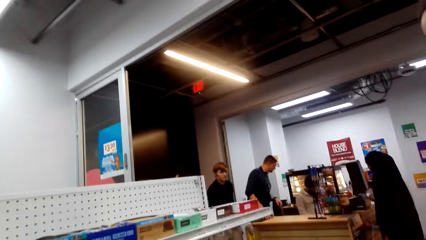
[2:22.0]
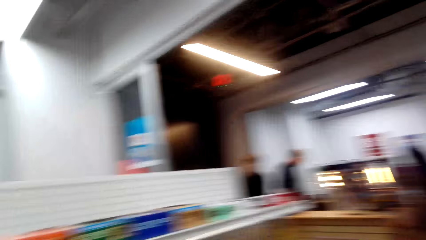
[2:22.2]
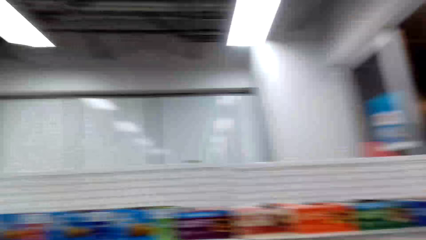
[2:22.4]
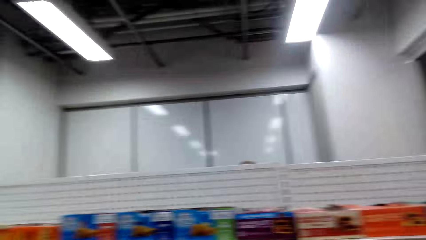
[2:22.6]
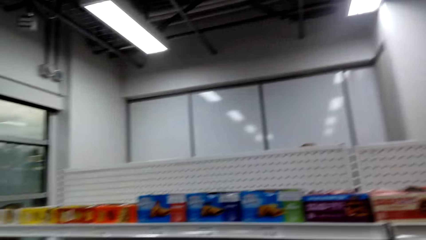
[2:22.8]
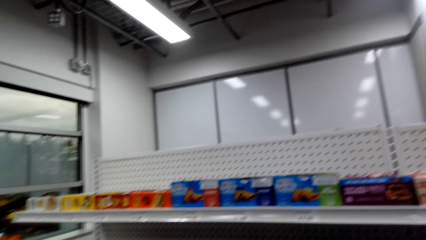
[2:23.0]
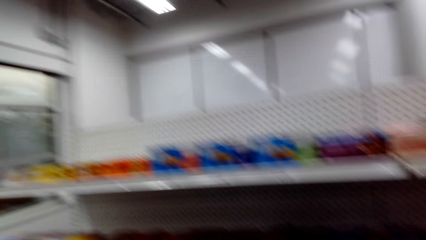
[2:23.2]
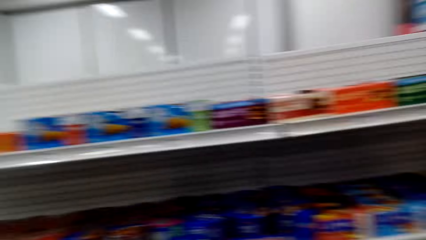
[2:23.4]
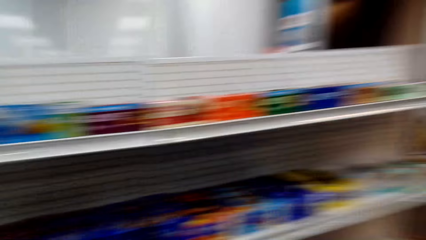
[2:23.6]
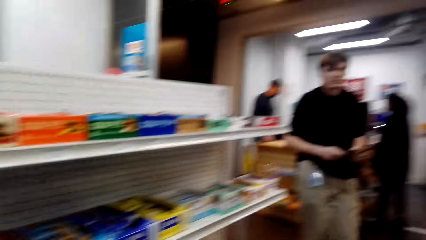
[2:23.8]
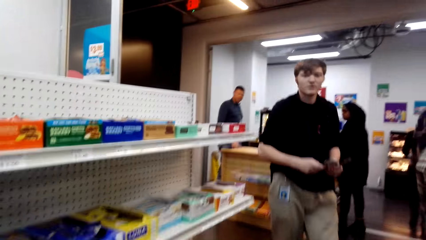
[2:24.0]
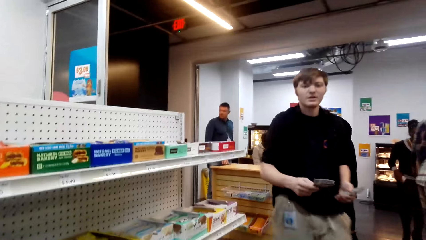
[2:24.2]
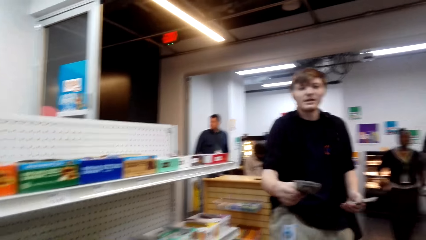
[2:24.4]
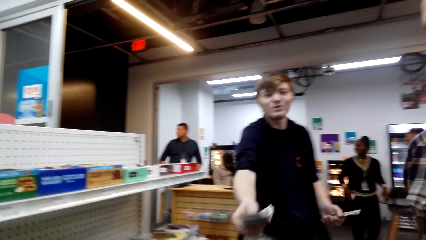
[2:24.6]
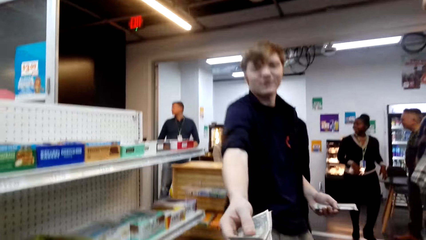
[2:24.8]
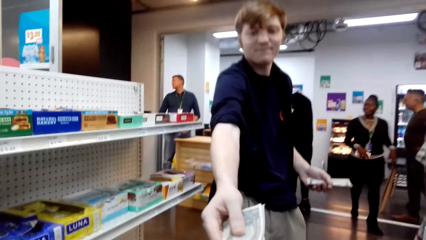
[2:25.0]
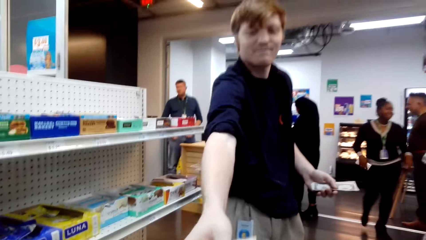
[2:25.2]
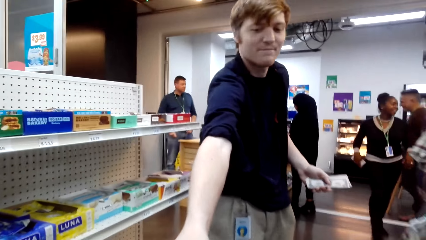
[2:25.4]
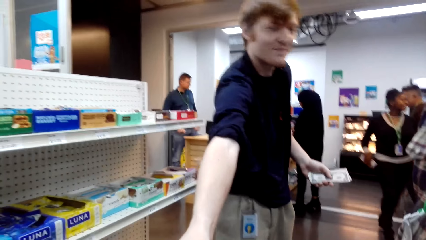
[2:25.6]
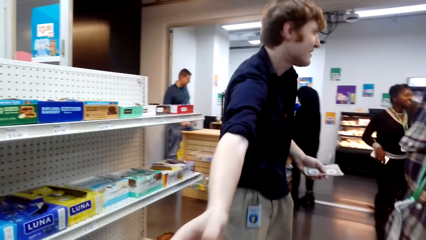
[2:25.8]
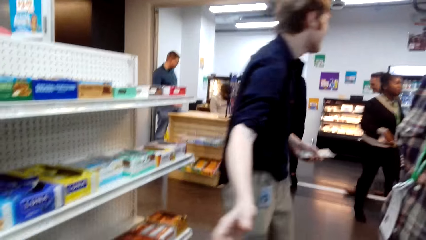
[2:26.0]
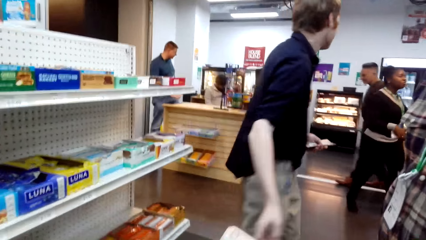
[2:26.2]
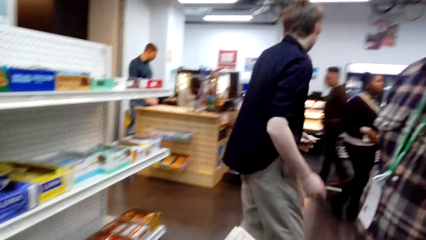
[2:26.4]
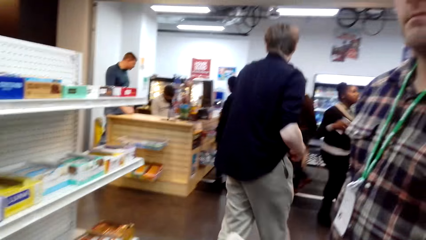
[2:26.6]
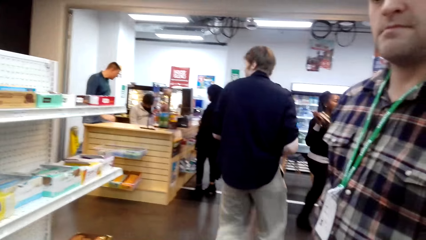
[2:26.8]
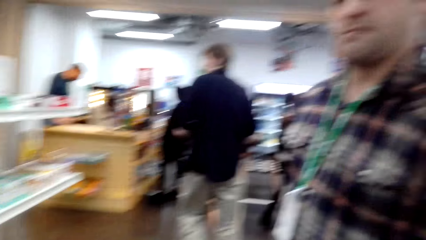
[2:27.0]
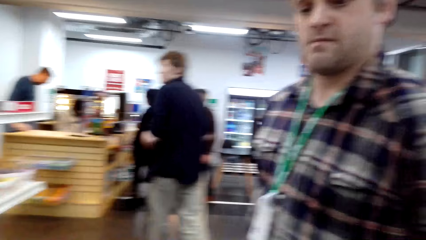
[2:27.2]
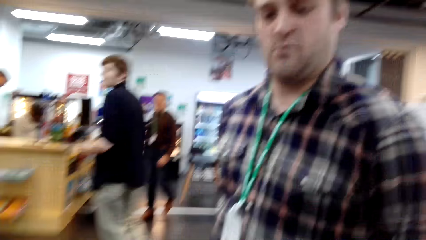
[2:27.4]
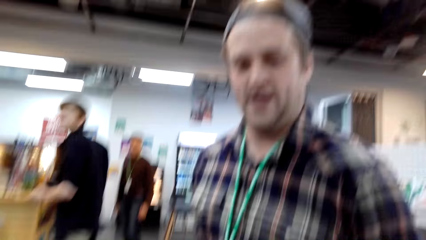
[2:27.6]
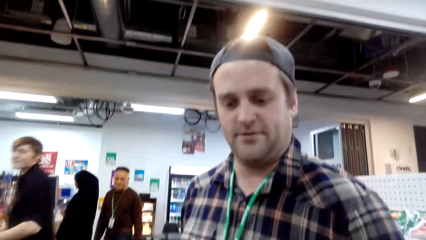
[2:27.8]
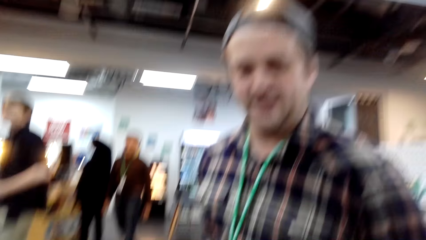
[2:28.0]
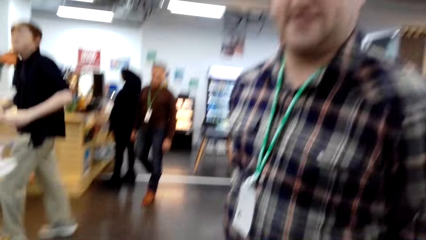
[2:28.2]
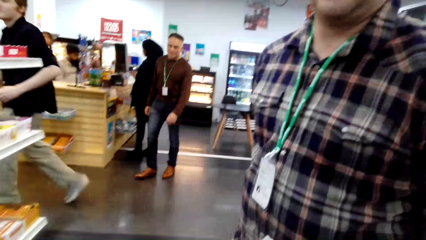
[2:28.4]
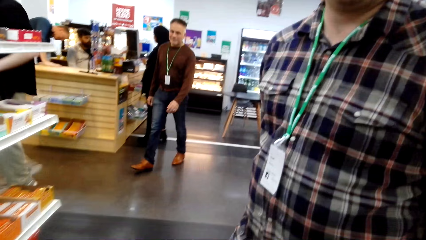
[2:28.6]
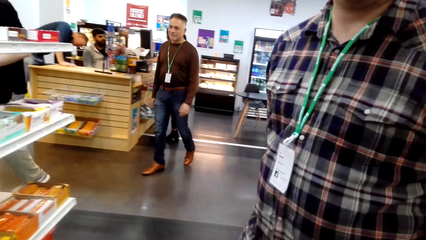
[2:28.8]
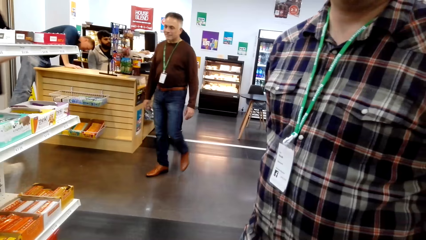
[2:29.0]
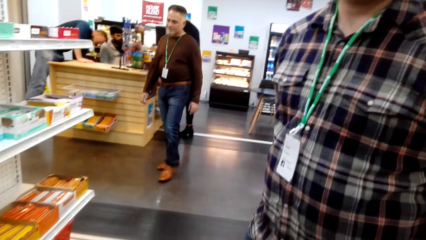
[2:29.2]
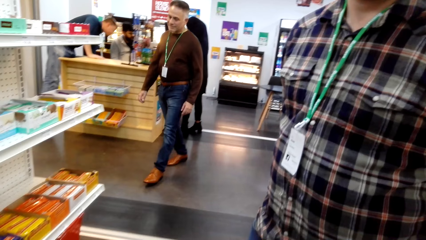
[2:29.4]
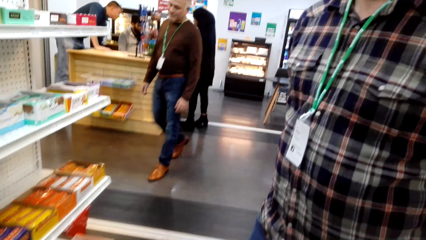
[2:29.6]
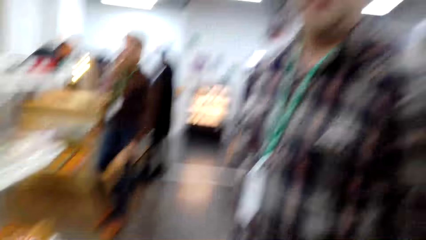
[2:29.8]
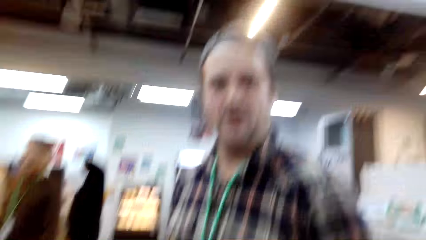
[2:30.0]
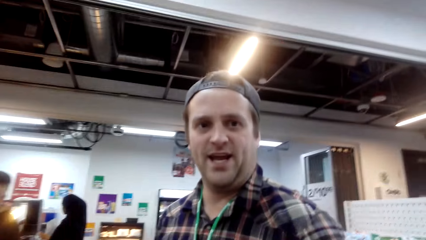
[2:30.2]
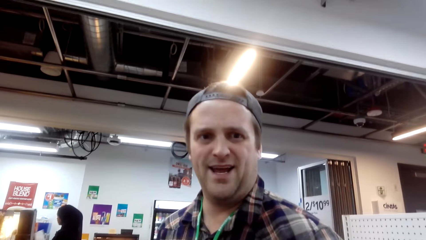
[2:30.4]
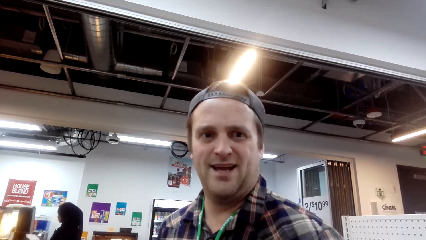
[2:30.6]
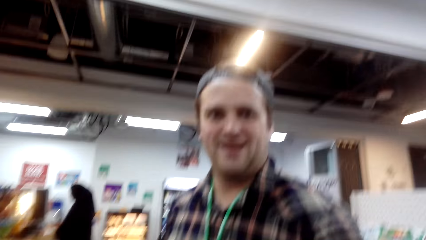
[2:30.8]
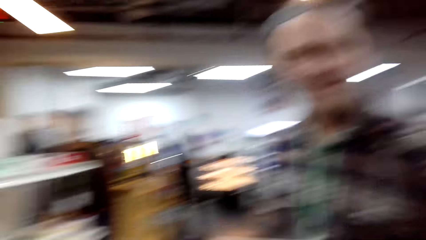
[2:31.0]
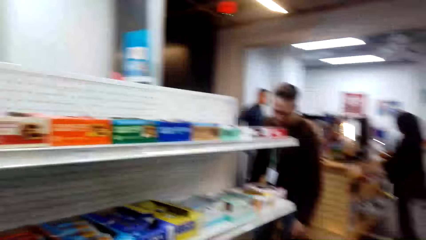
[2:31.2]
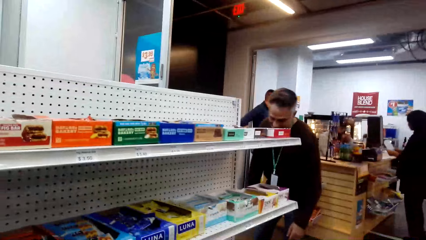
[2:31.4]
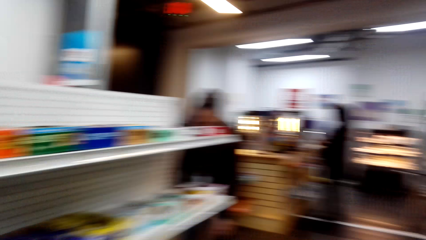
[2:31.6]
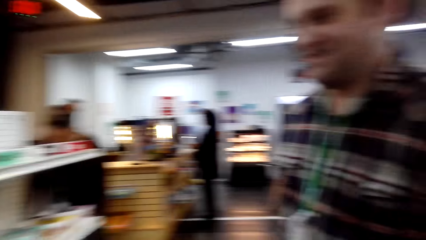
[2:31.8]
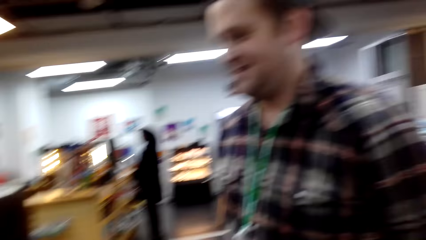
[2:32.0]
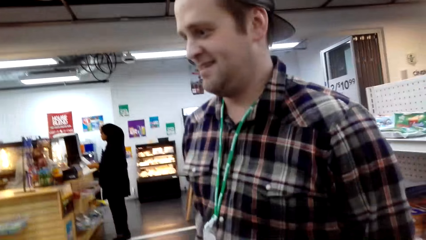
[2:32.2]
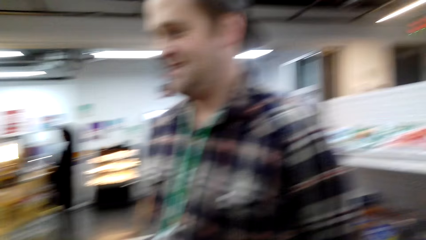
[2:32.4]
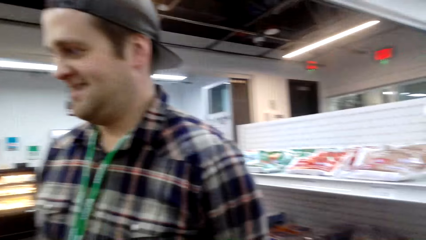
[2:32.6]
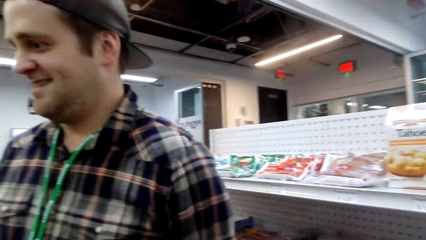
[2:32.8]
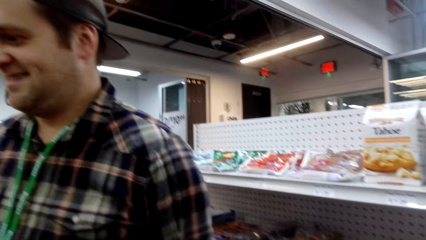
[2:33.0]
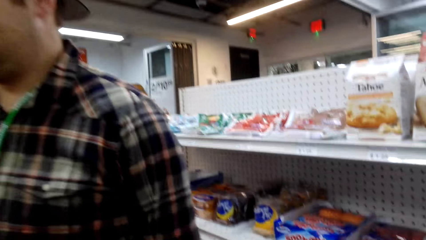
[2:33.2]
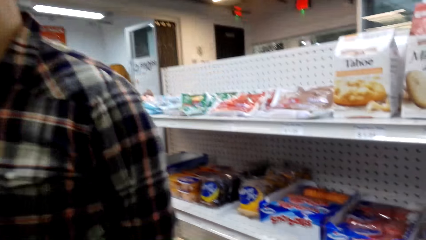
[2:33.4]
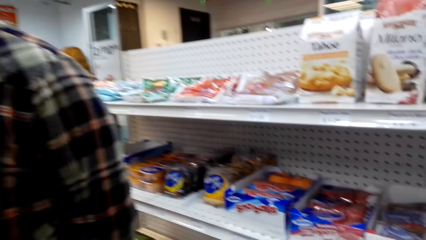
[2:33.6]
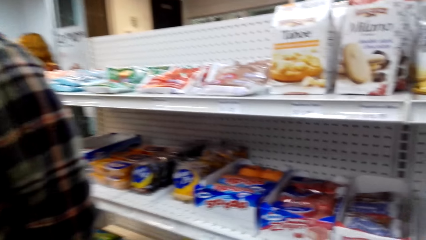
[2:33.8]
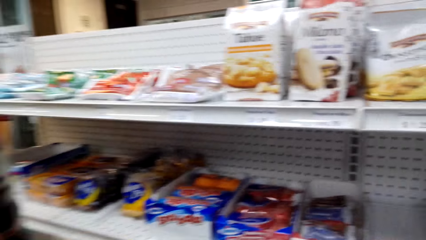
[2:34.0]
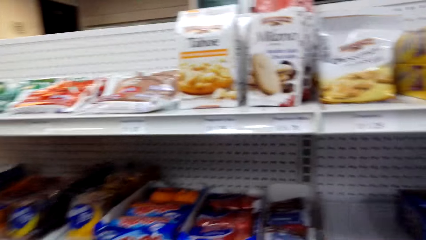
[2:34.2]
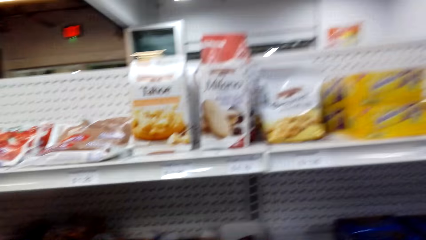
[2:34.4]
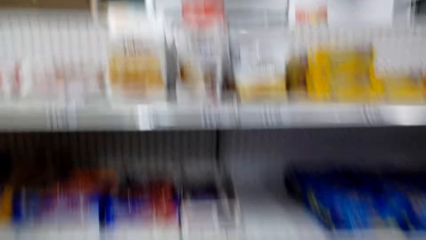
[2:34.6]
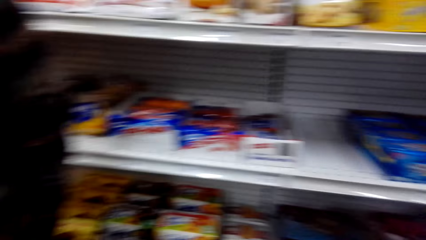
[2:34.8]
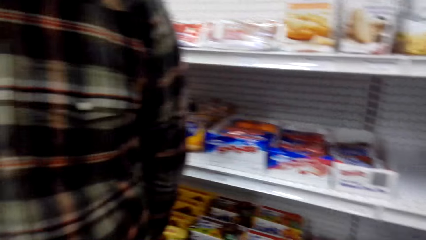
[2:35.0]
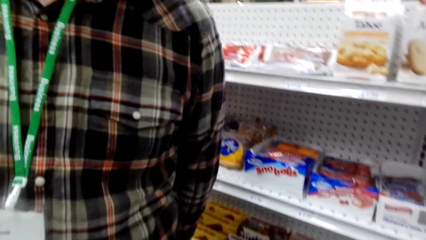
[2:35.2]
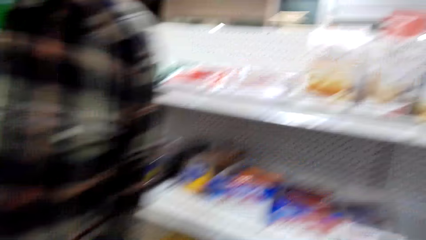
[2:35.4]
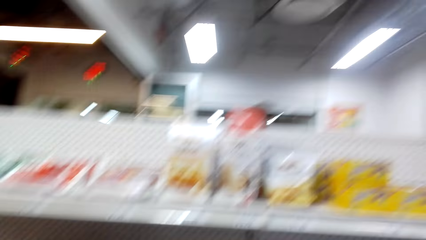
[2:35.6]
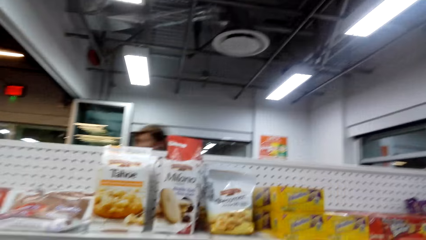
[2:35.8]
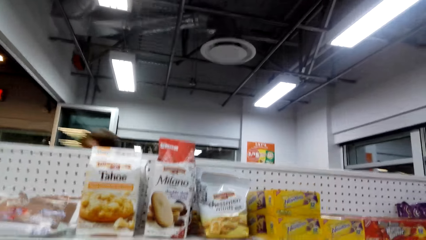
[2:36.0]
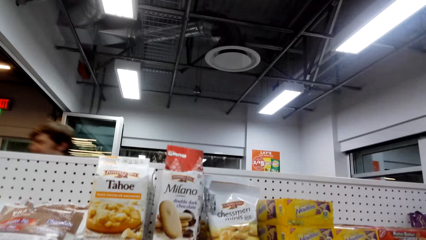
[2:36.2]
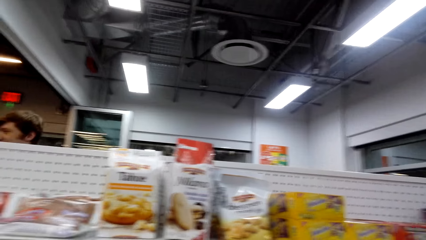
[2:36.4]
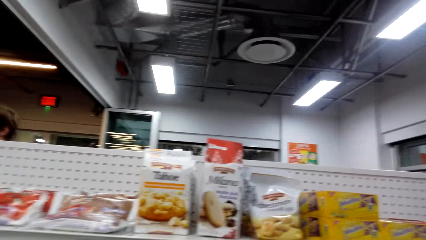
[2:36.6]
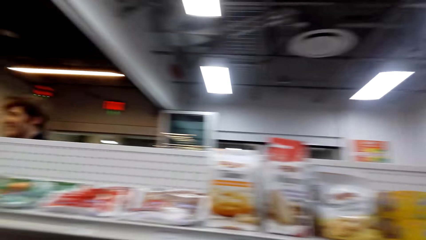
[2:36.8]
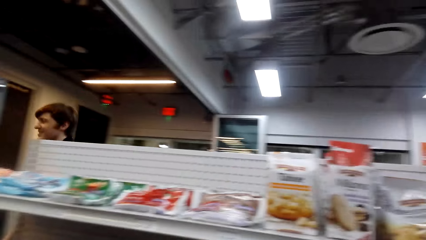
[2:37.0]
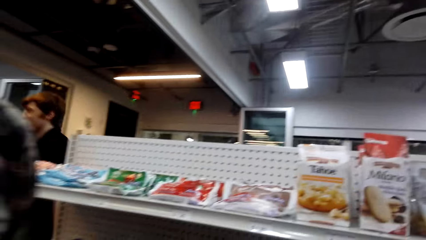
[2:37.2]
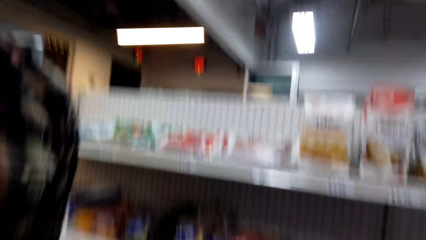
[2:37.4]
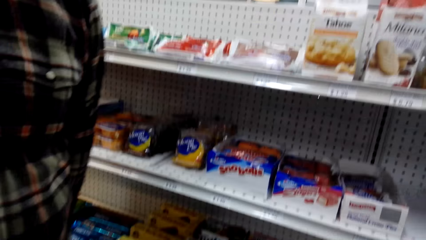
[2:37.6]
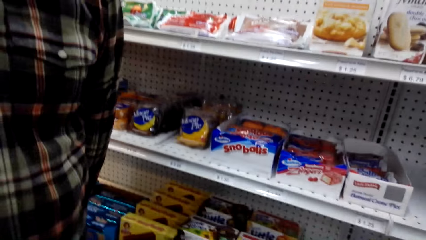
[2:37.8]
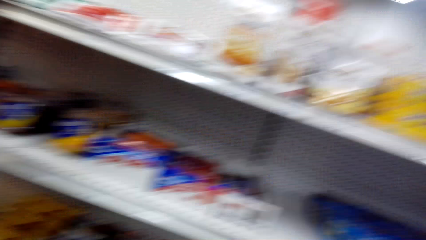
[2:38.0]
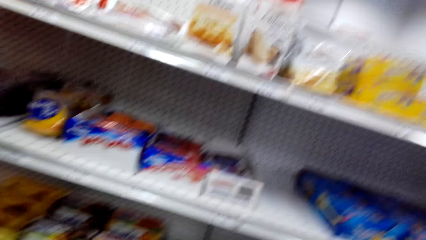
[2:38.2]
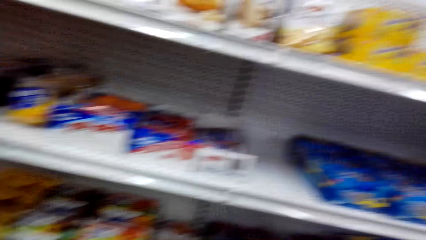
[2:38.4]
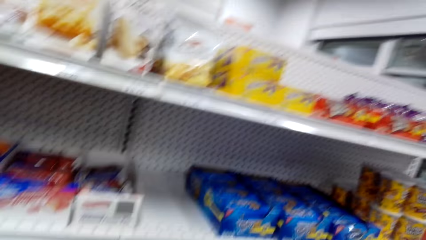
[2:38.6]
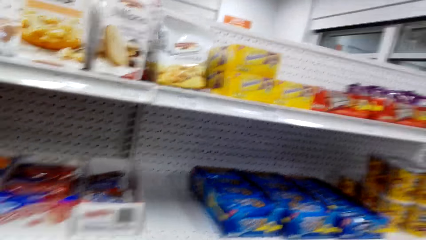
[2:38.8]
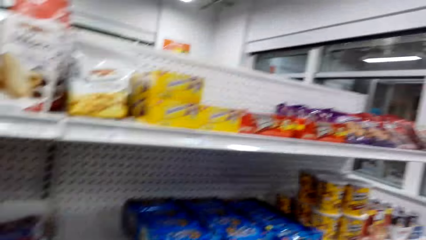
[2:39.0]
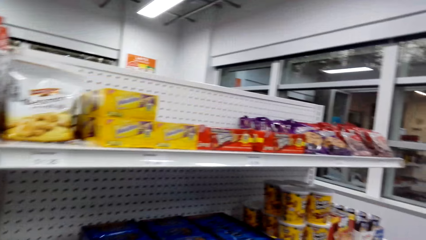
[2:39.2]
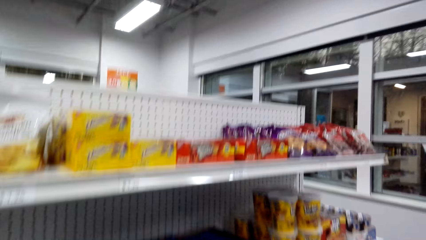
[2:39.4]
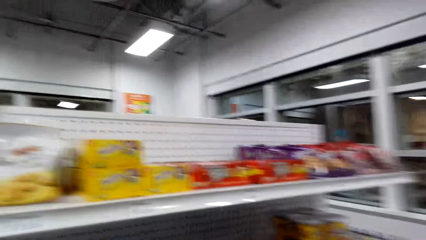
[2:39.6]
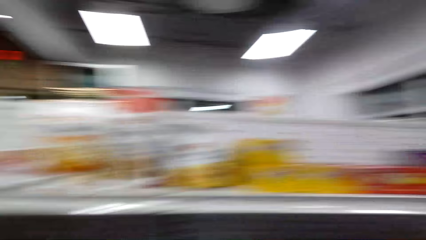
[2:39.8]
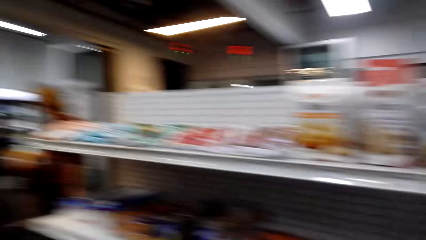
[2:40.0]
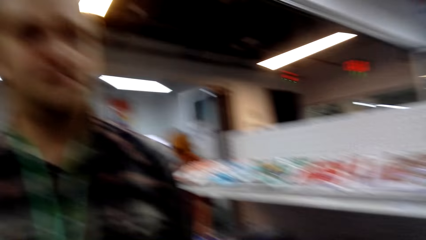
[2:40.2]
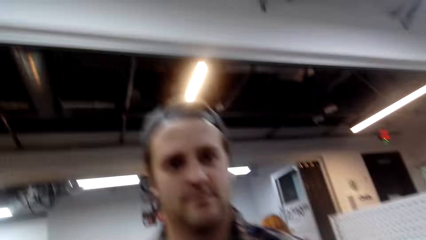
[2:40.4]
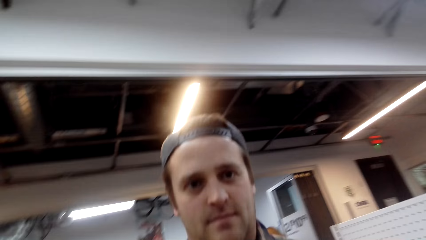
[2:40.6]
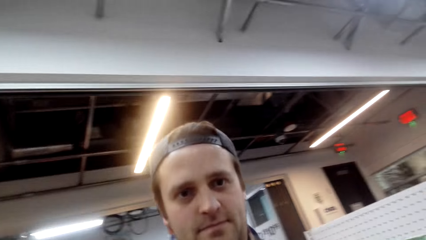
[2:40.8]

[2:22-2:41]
A man hands over cash or money to the camera wearer. The camera wearer takes the money. They converse with another man. They look at the foodstuff on the shelf.
